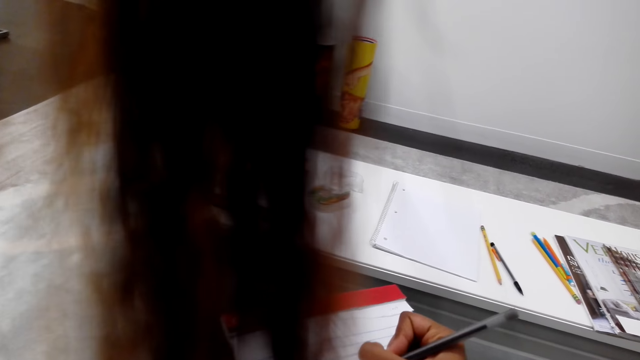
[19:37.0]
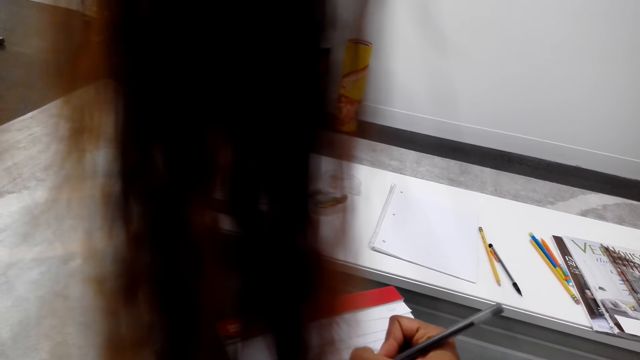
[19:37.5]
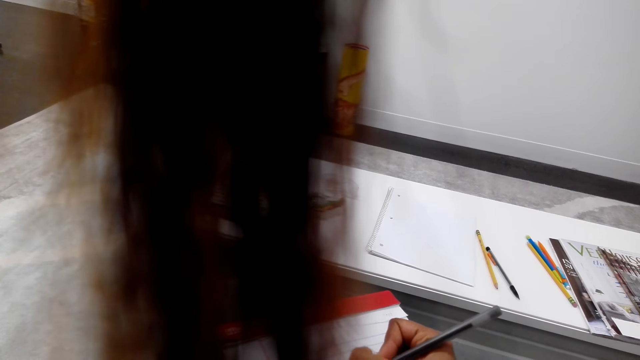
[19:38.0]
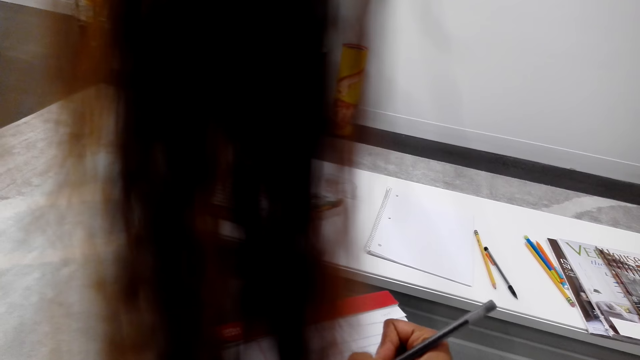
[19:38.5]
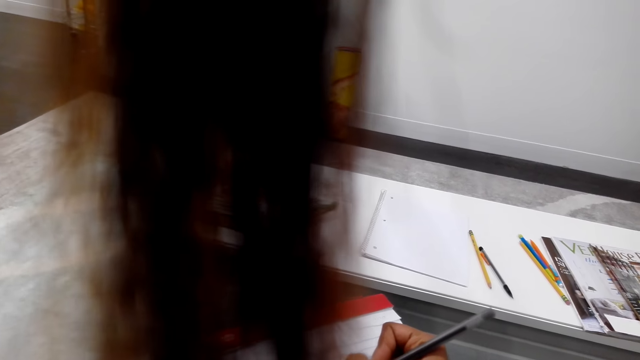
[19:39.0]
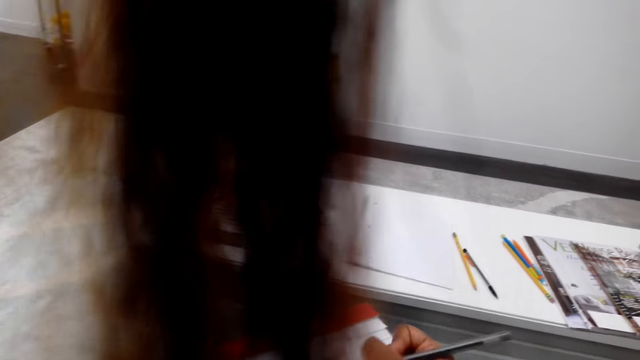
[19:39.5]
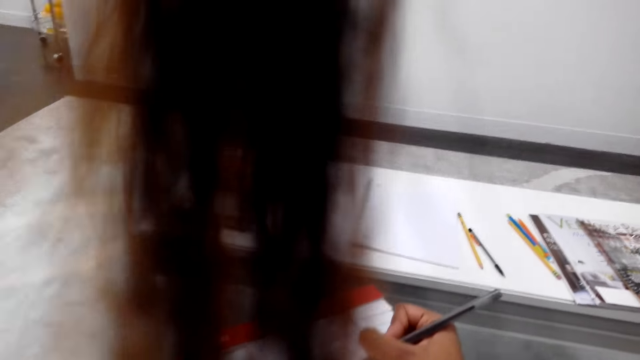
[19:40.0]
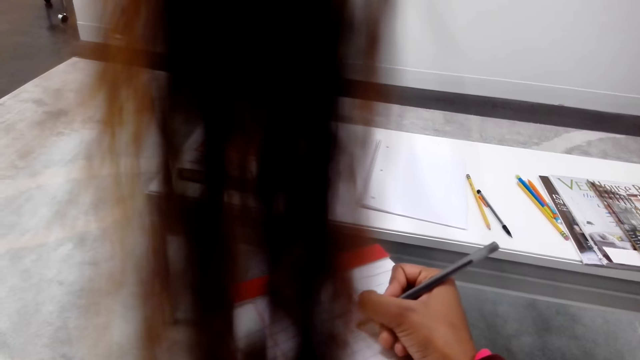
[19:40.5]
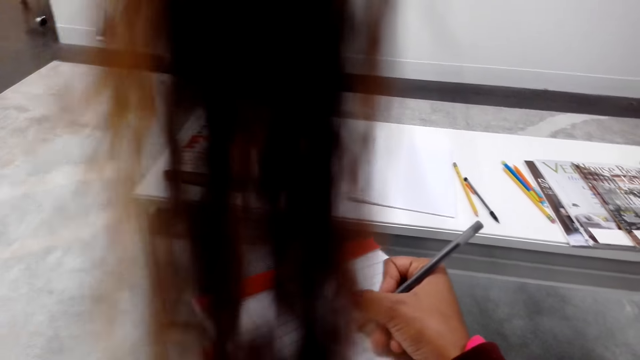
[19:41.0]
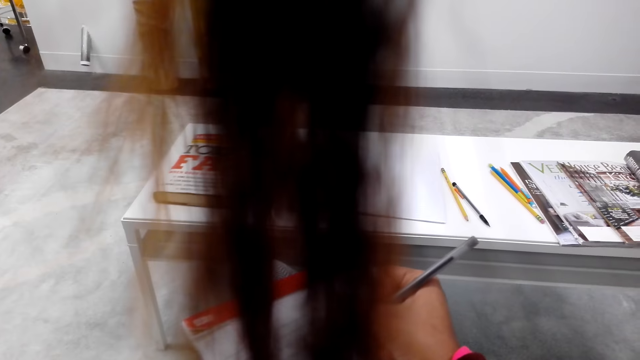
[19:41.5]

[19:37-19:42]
The camera wearer writes on paper.

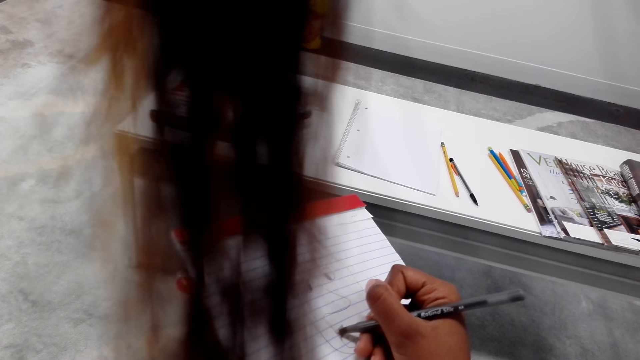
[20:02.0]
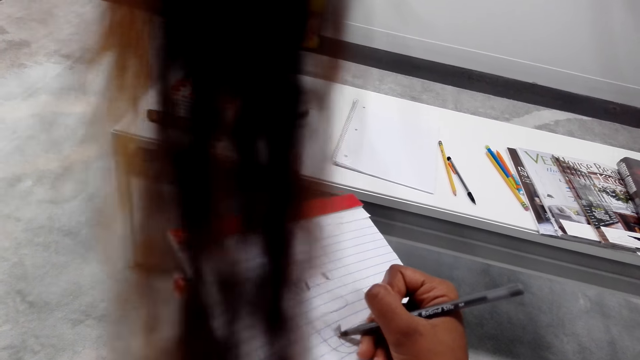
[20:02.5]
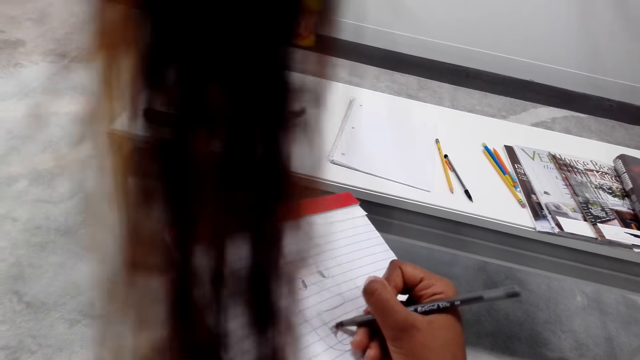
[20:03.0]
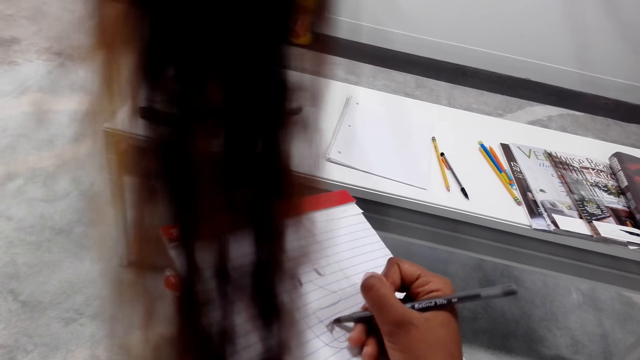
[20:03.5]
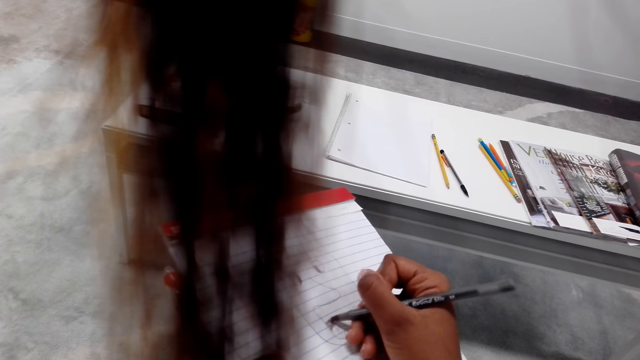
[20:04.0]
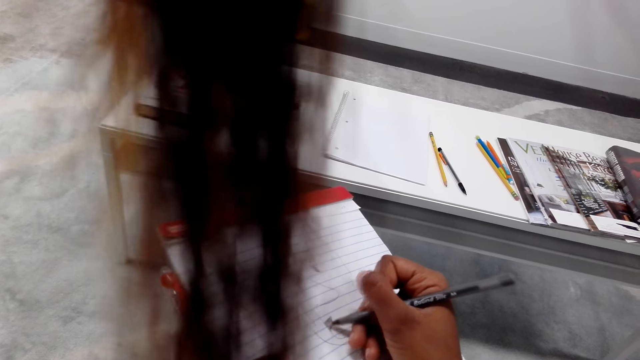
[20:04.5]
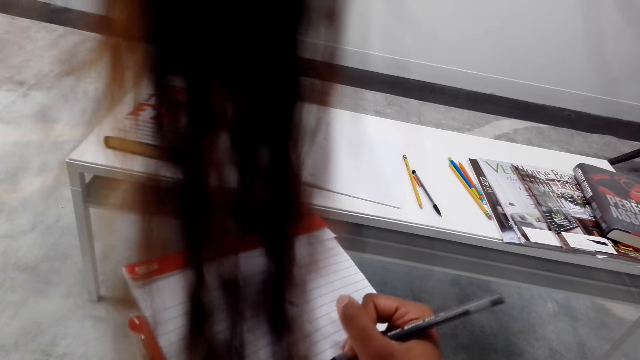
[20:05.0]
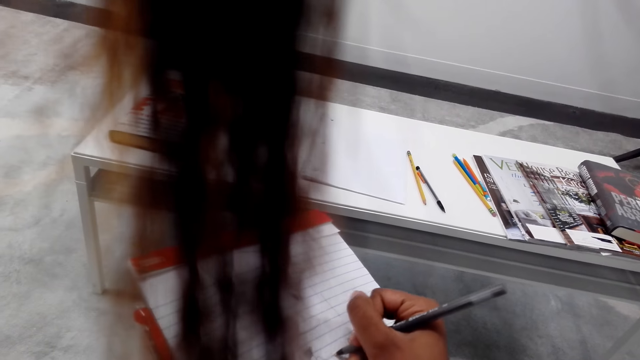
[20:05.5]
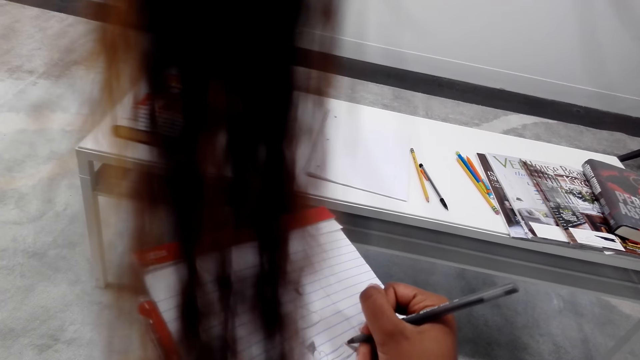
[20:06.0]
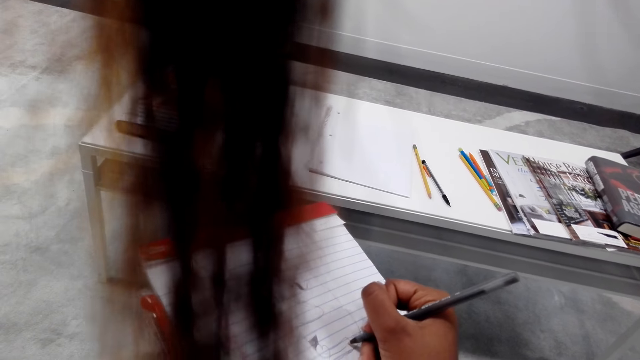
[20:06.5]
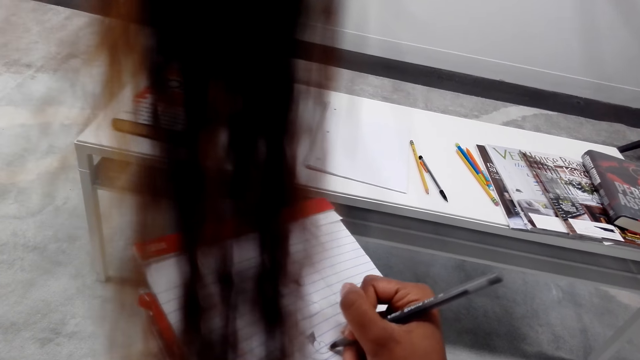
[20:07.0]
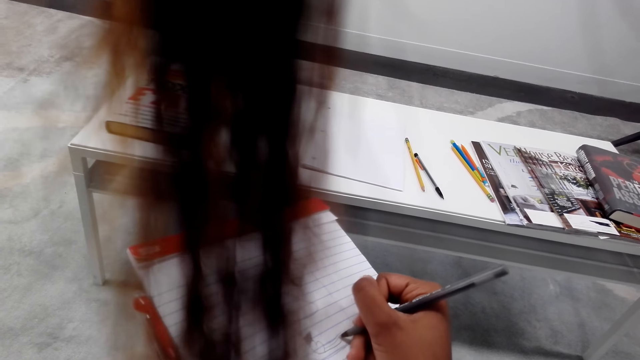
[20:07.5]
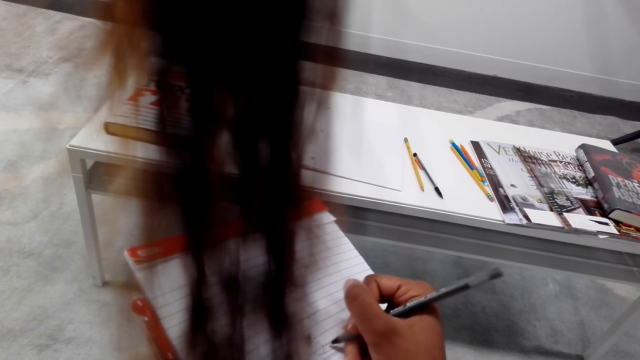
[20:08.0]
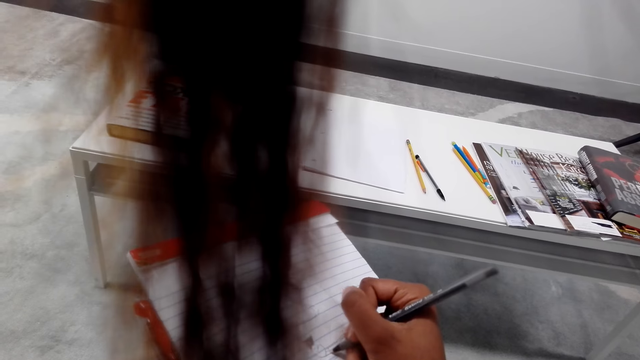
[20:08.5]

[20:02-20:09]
The camera wearer draws on paper.

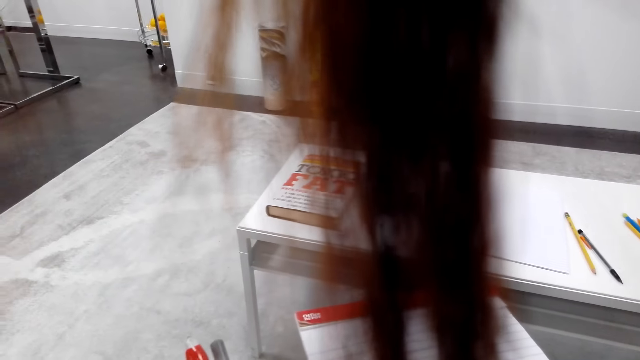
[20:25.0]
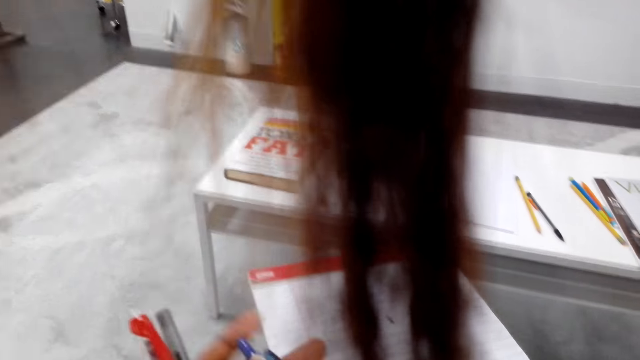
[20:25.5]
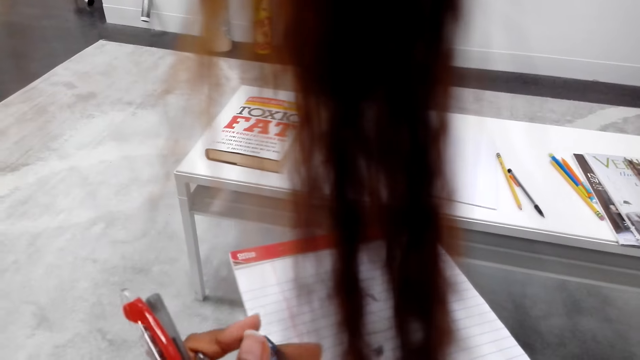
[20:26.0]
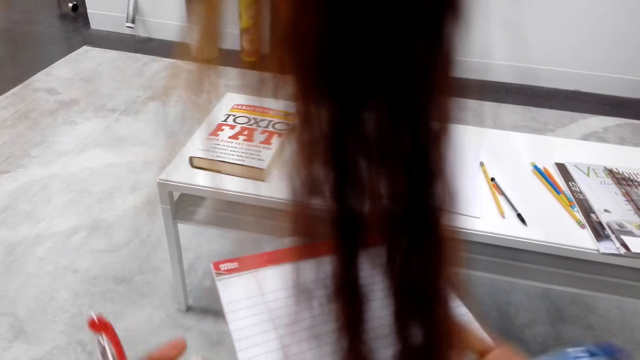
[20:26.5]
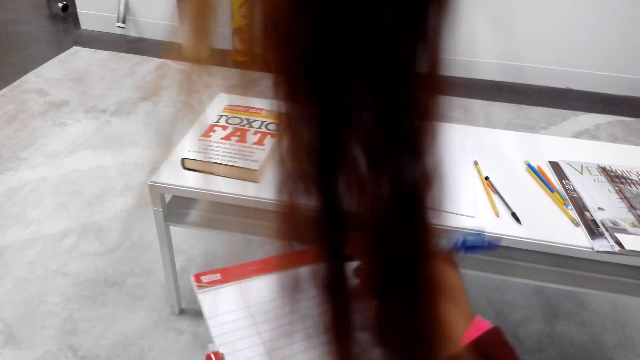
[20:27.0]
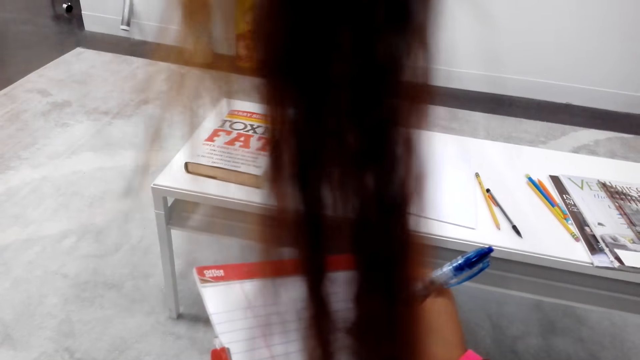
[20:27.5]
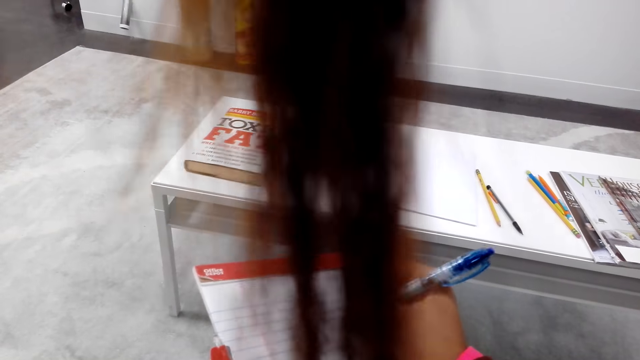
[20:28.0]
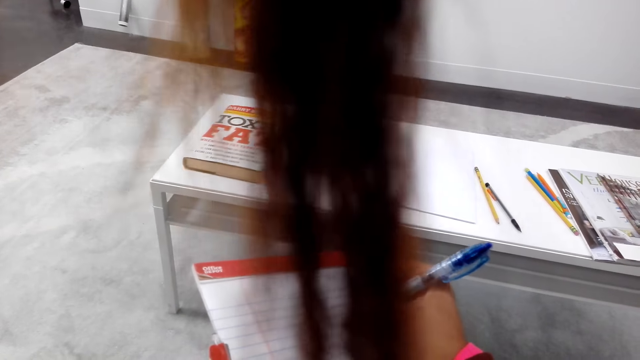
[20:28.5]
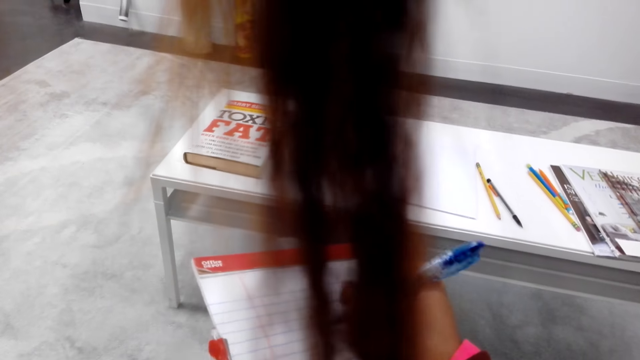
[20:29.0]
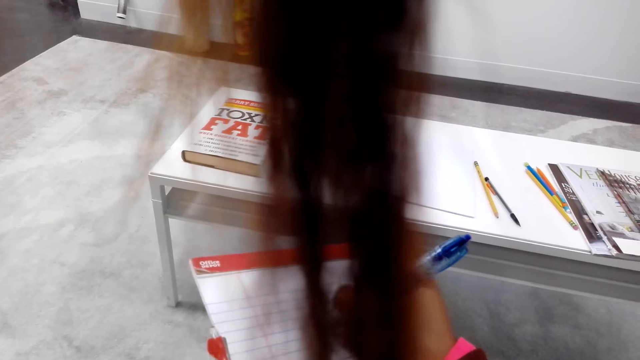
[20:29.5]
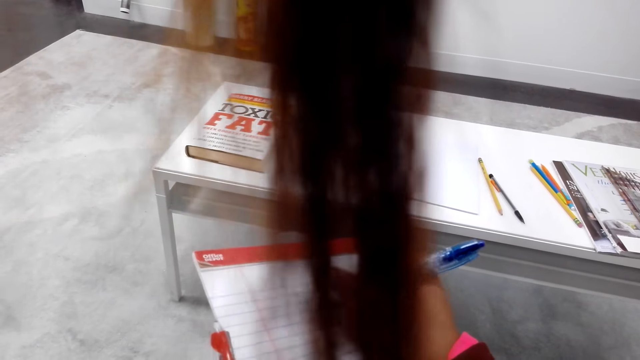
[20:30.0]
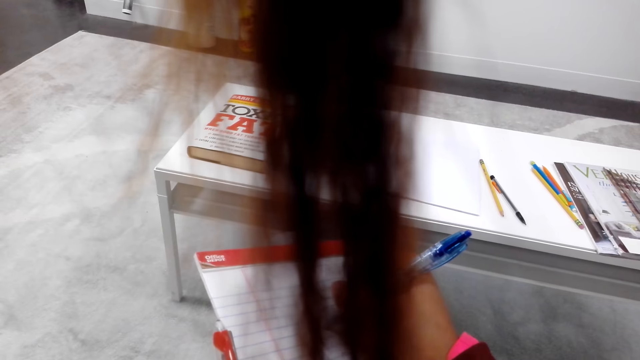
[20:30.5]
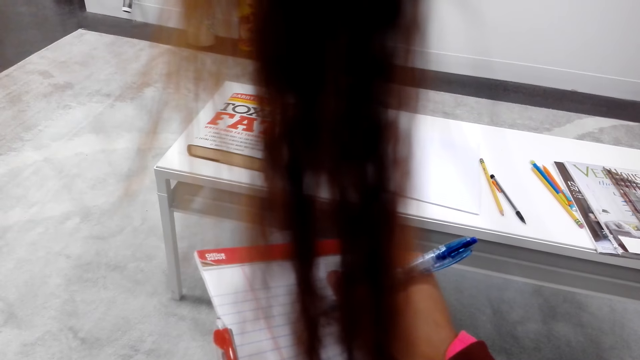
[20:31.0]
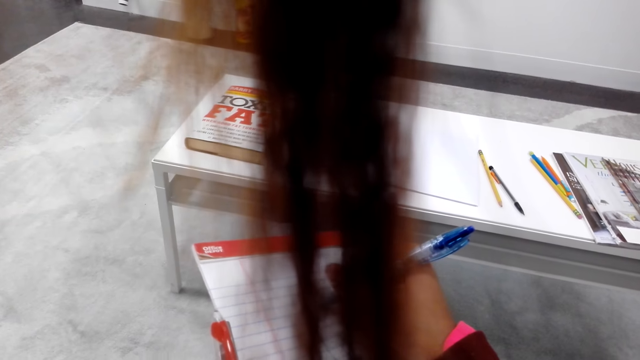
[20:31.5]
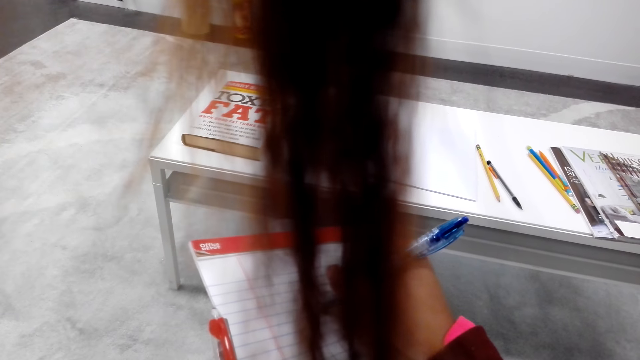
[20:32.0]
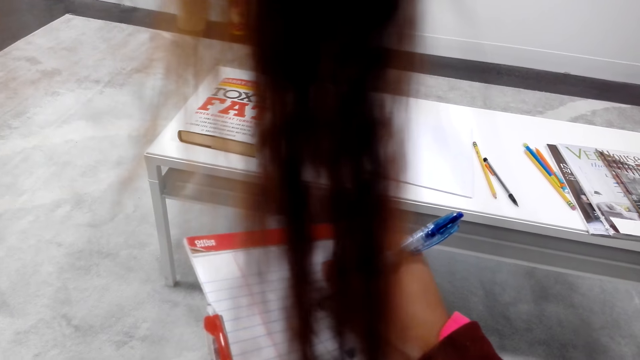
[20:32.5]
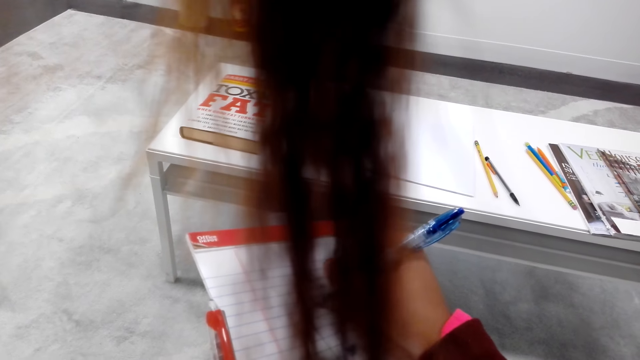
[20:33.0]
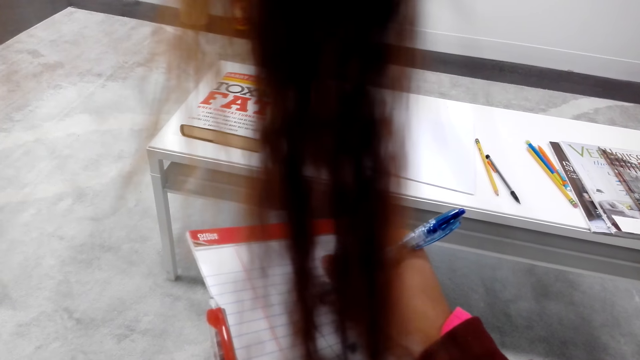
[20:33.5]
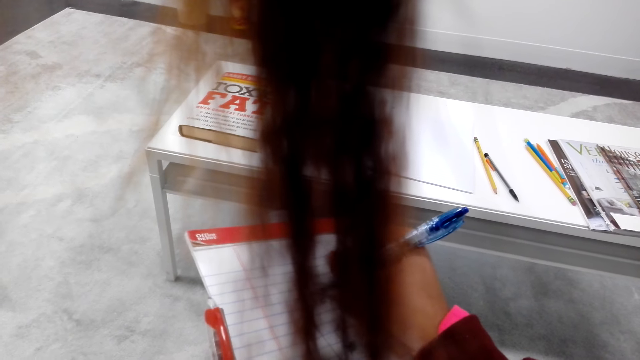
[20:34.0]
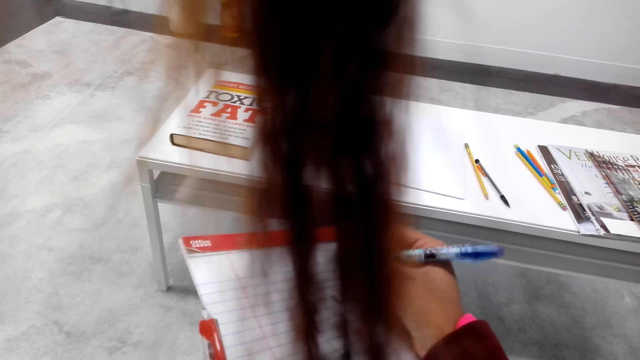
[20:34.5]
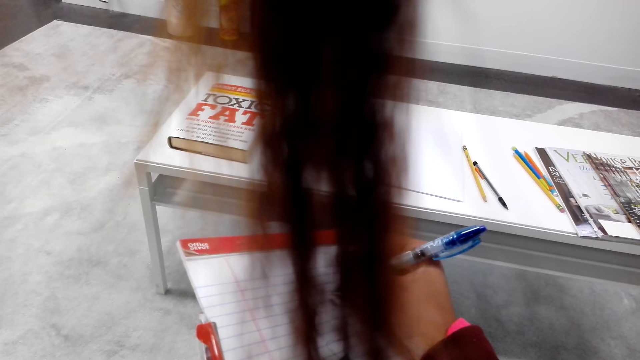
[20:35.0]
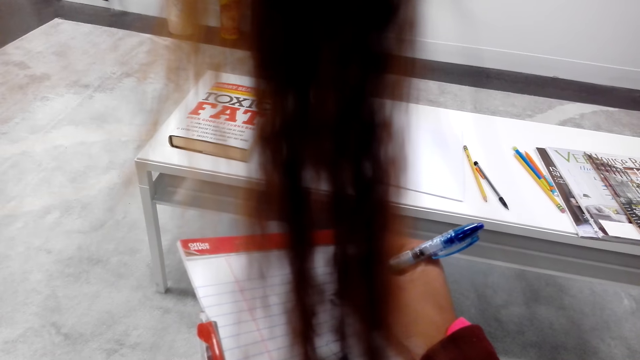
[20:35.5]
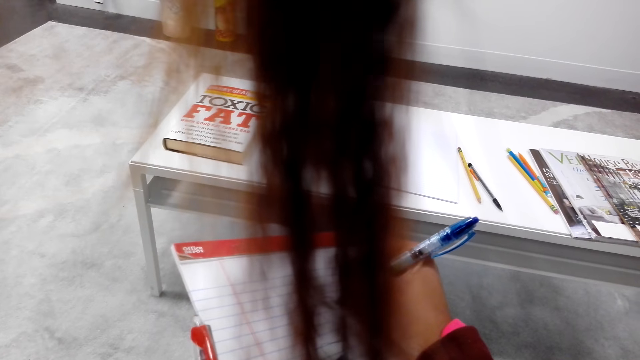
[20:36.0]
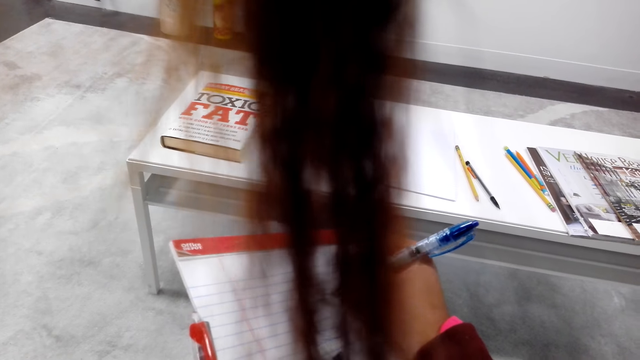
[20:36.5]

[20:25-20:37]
The camera wearer picks up a pen. They draw on the book. They write on paper.
